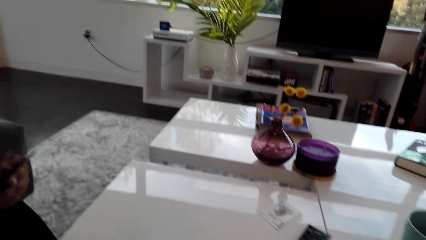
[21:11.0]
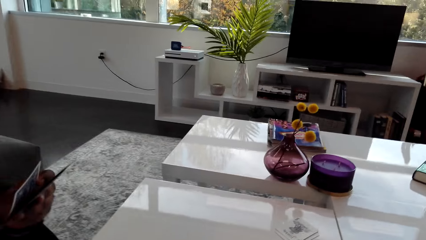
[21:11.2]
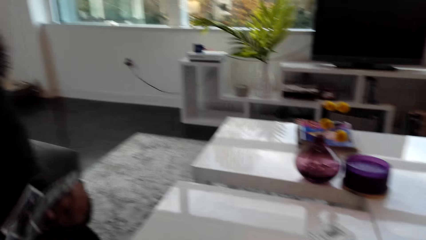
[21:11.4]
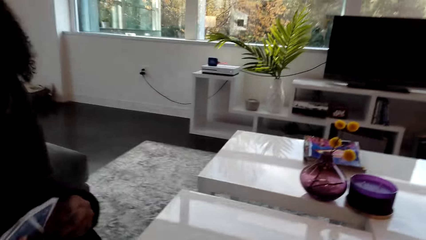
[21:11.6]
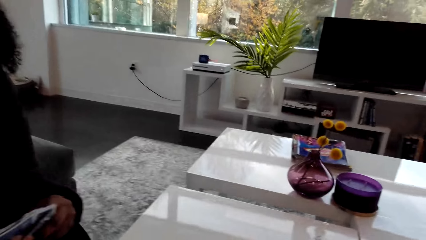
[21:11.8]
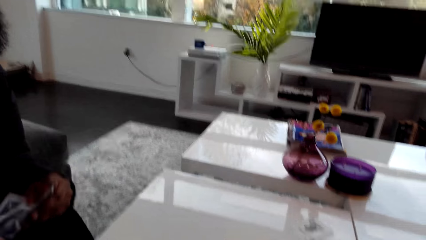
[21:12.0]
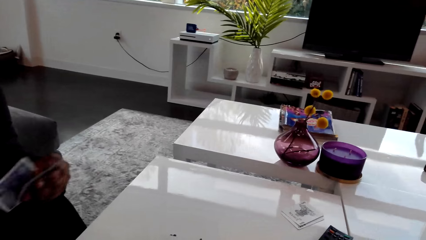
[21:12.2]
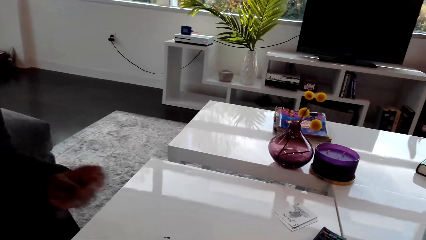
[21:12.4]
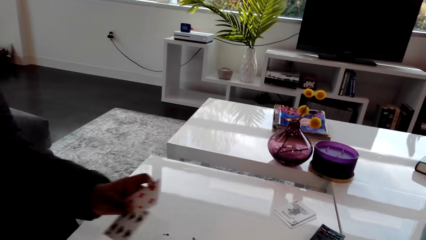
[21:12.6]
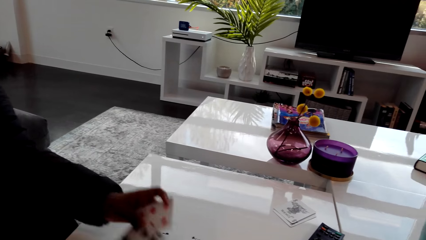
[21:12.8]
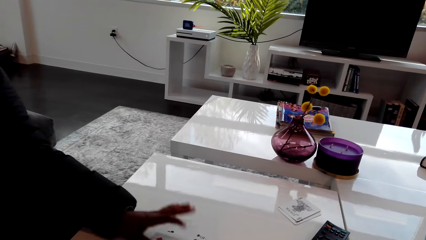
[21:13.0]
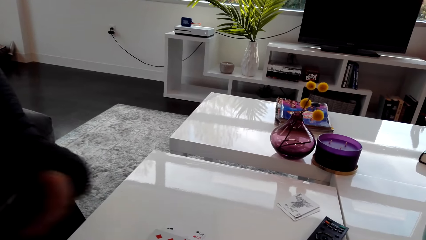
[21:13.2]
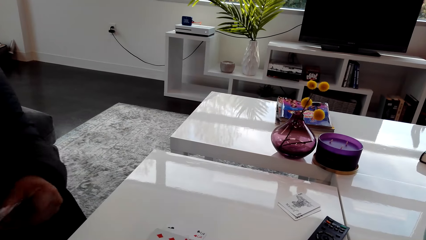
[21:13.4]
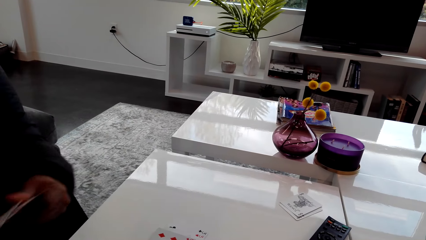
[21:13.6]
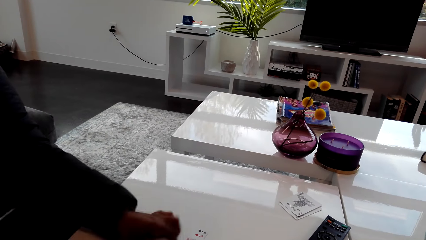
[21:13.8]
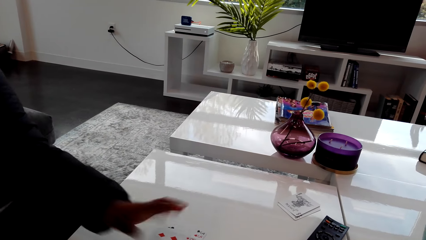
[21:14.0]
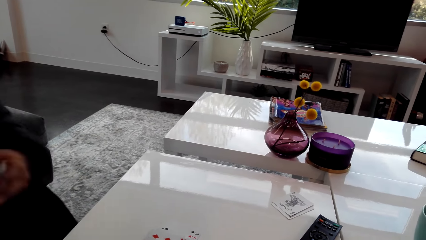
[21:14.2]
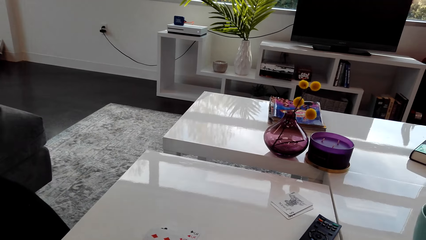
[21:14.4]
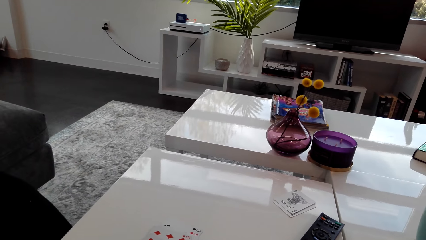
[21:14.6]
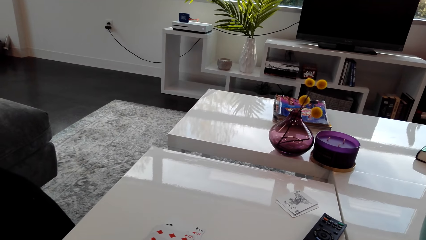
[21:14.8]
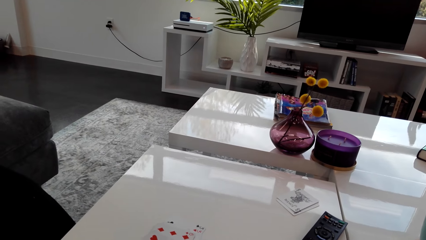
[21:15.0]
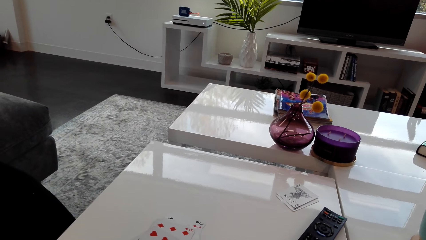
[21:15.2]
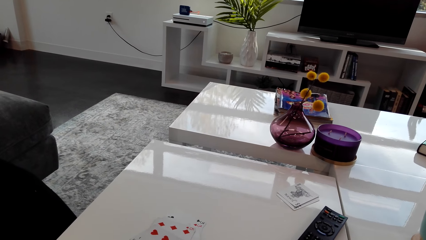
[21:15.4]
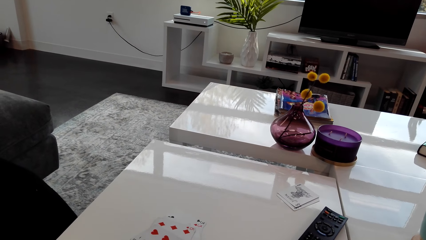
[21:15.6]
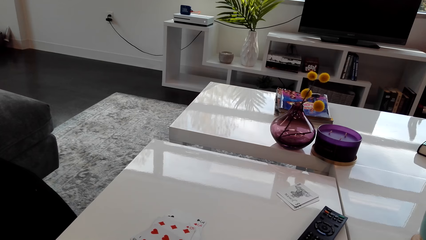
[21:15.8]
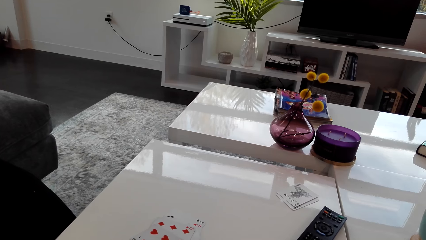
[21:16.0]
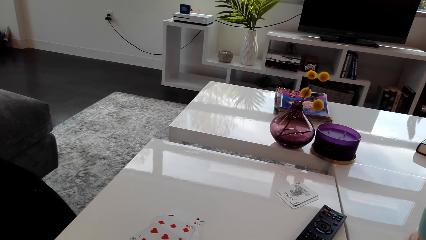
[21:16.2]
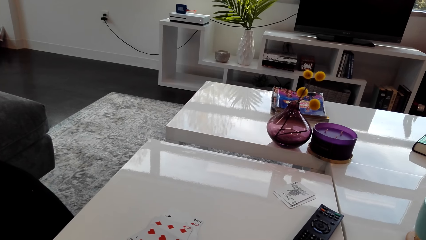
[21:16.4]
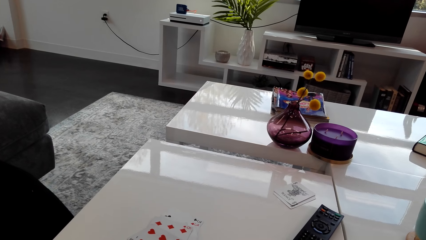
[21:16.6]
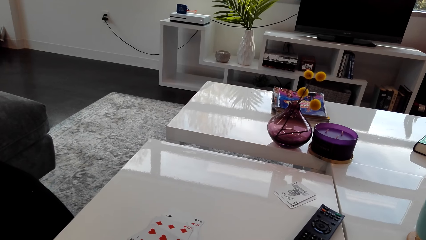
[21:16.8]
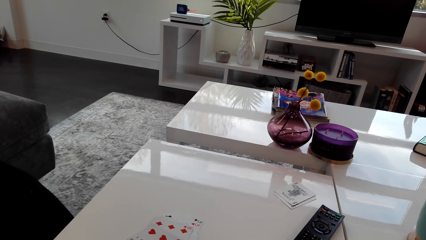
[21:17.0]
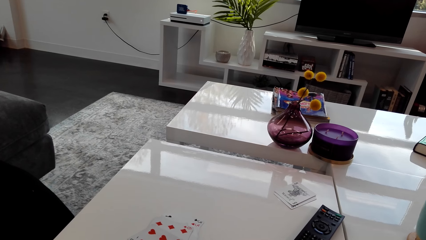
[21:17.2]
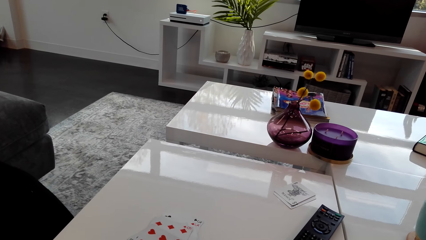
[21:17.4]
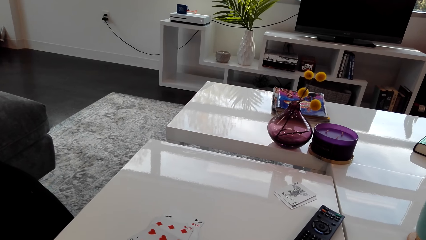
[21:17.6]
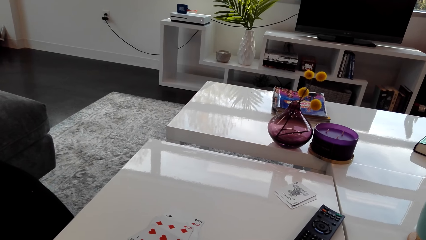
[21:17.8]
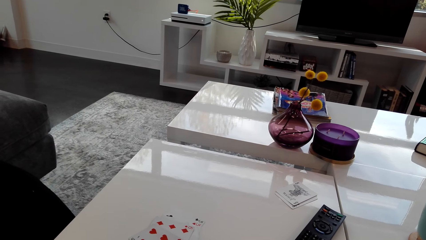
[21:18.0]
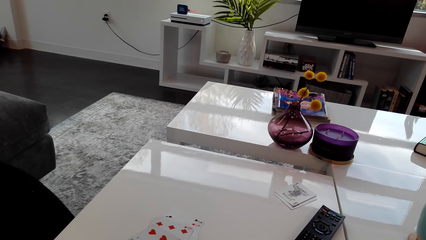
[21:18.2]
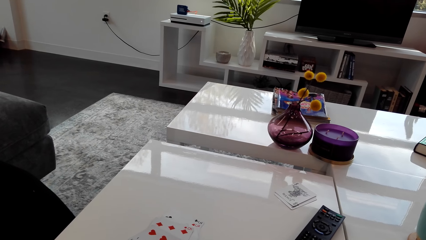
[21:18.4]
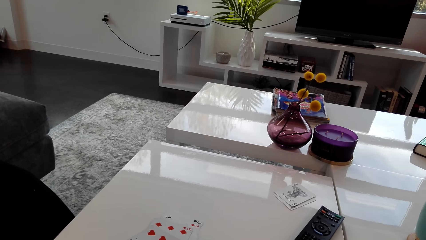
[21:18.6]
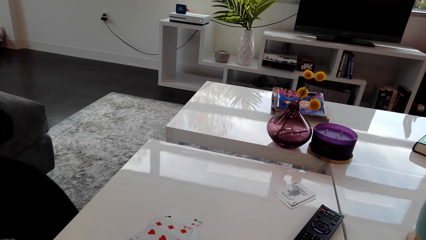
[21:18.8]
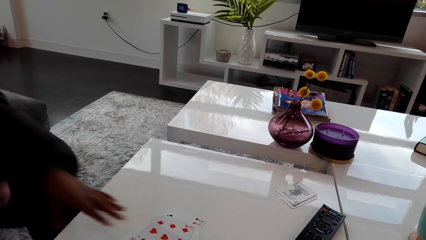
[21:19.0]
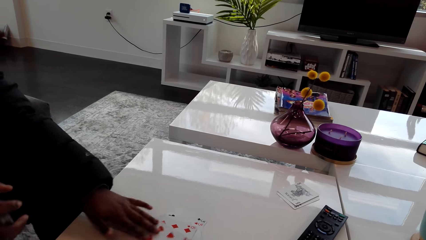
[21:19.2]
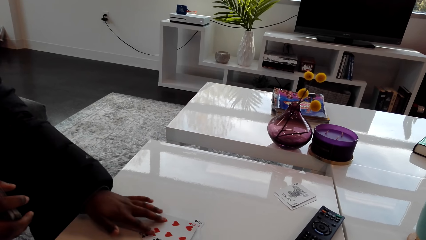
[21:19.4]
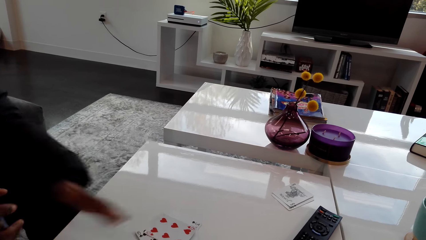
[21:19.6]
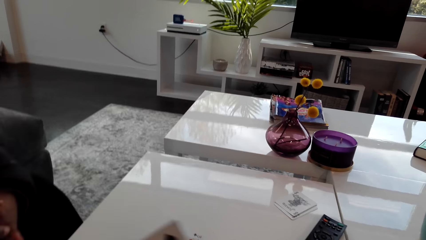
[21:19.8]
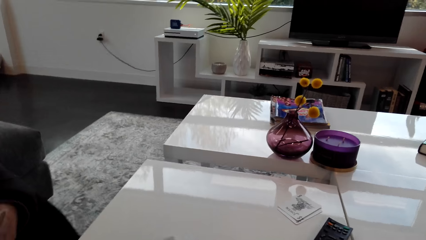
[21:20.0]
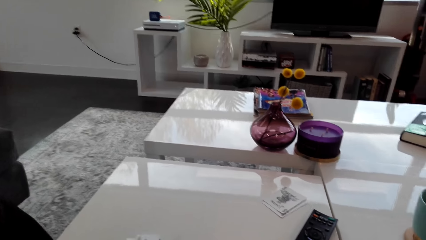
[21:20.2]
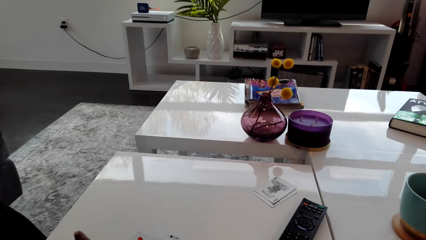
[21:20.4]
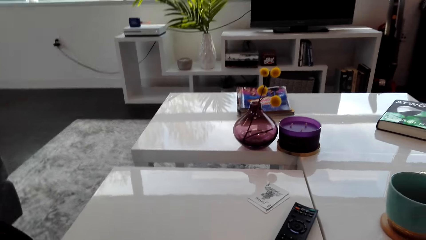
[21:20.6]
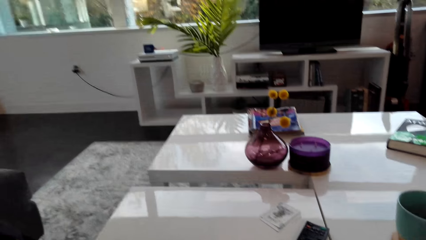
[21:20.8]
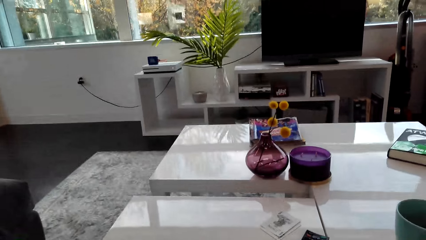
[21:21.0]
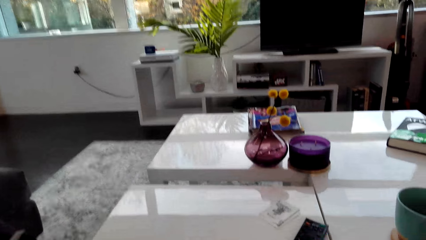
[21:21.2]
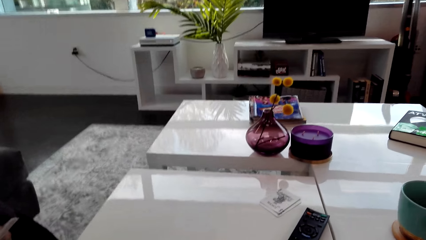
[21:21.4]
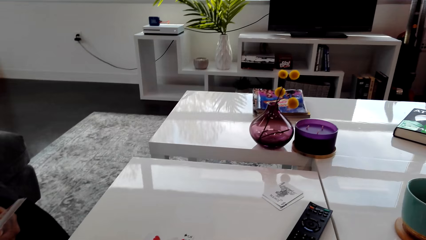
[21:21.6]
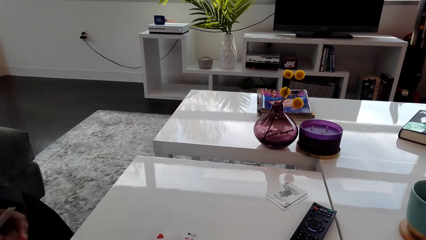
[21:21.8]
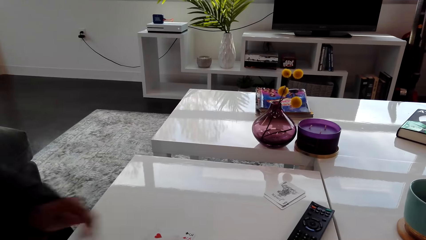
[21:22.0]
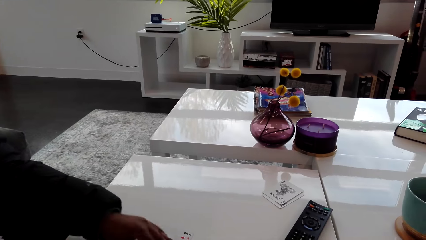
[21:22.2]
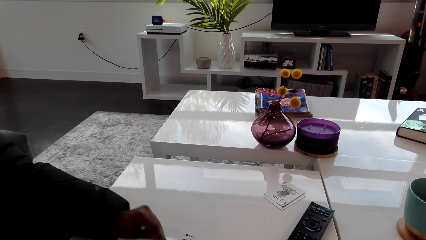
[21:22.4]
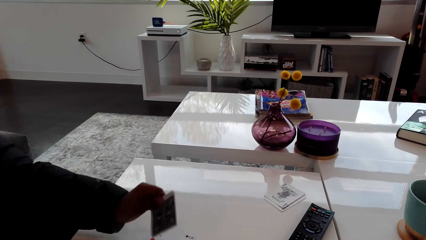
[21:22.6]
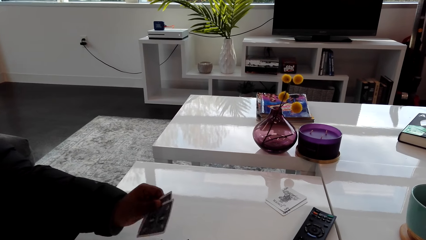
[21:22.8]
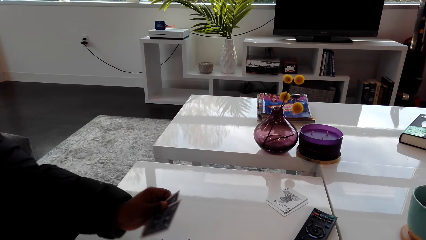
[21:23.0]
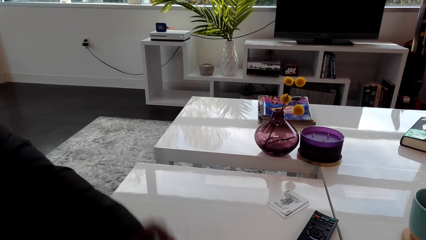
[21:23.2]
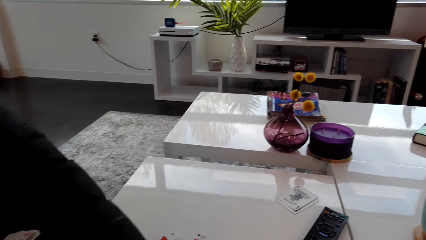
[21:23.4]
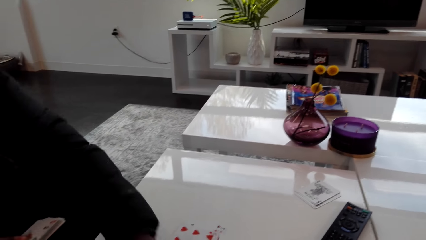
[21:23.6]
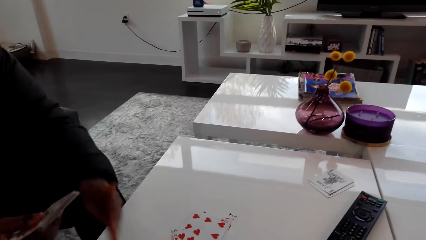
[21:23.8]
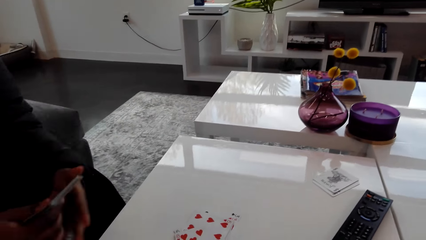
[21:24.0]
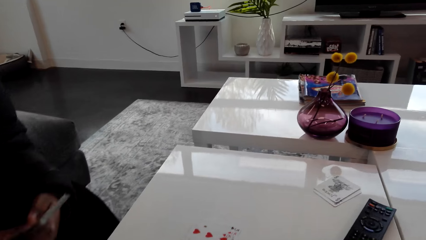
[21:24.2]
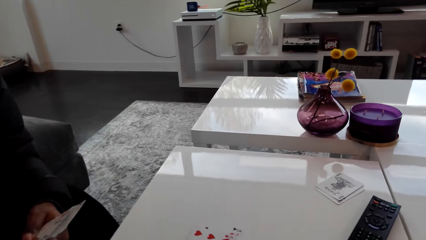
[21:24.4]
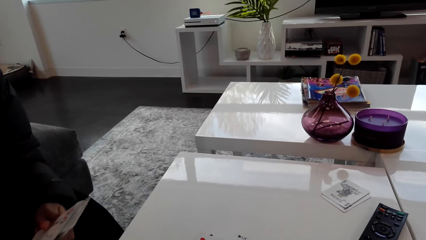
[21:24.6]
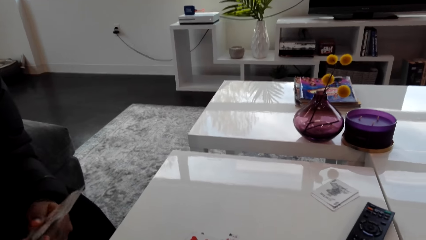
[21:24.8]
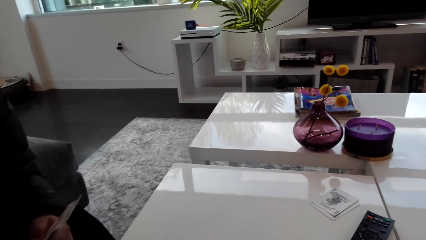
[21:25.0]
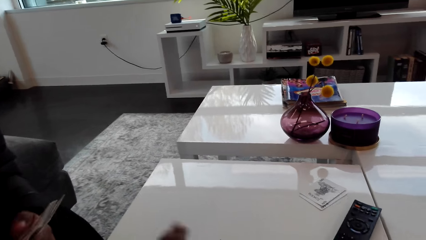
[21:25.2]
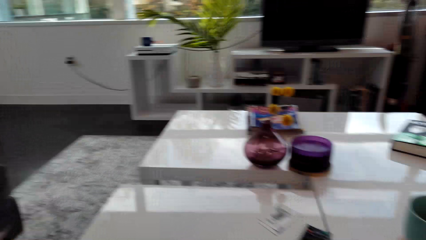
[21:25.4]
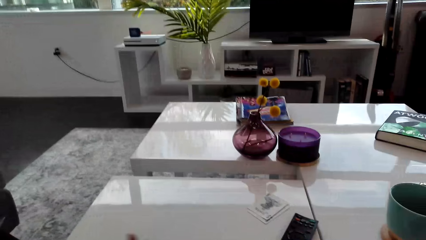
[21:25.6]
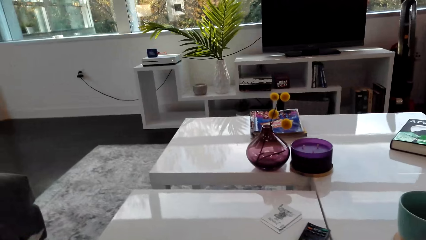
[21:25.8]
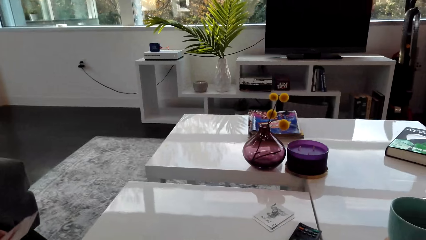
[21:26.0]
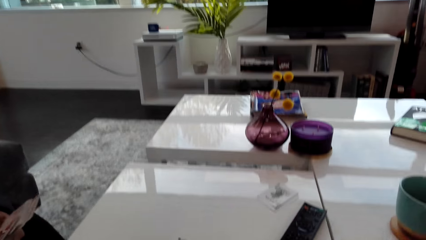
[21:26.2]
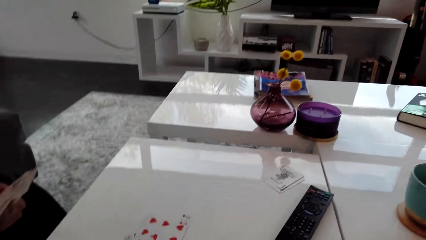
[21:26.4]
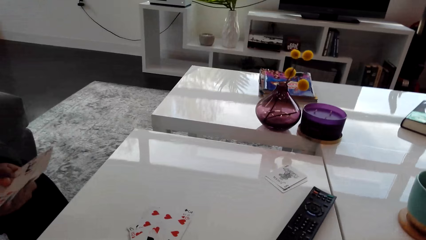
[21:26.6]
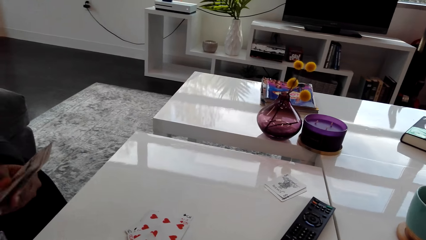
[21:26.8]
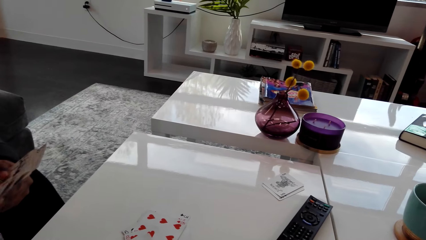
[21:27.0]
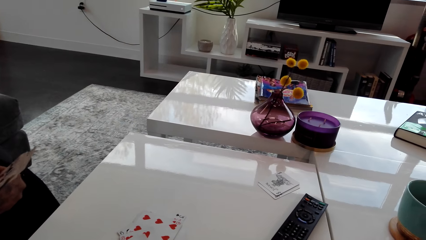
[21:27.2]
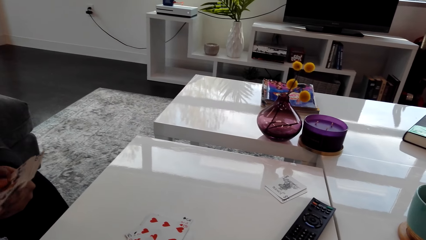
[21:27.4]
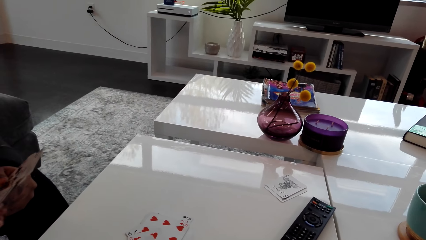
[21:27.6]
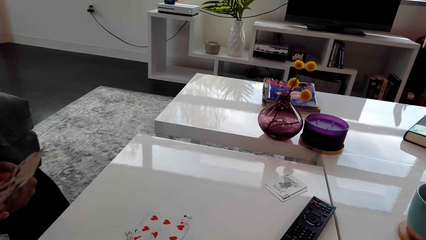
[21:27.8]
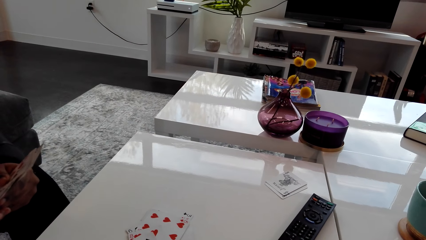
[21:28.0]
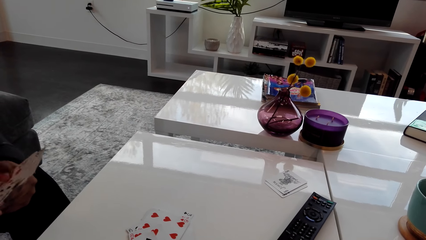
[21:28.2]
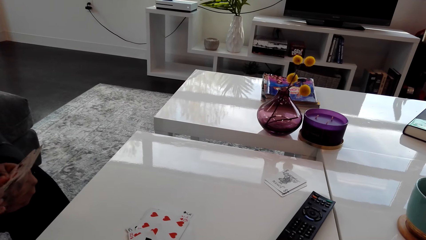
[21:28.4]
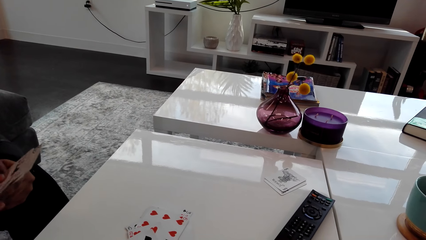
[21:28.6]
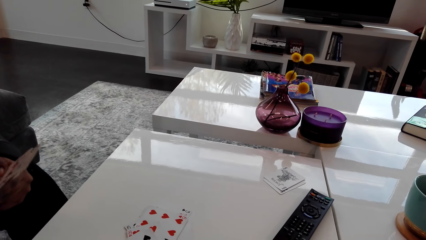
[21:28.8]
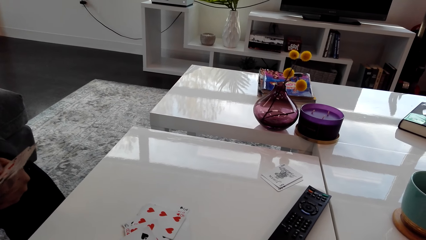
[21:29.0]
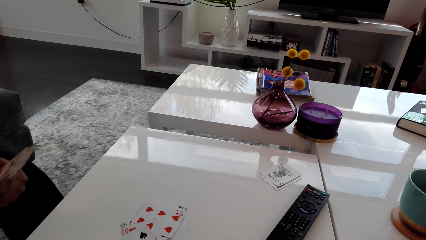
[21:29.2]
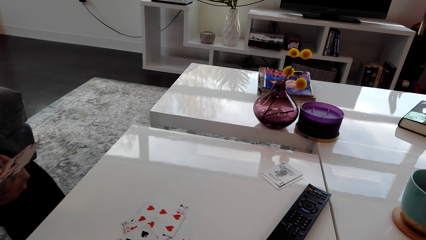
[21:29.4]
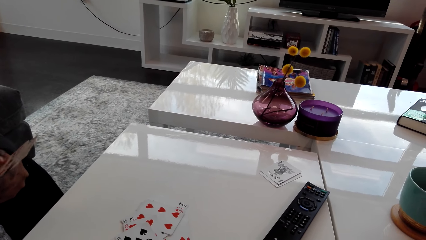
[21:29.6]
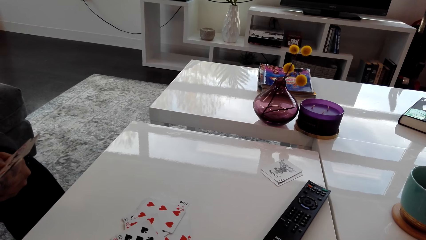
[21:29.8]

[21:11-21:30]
A person puts the cards on the table. The camera wearer looks around. They move the cards on the table. The person moves a hand. The person shuffles the cards and arranges the cards.
